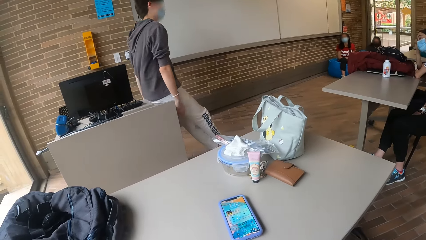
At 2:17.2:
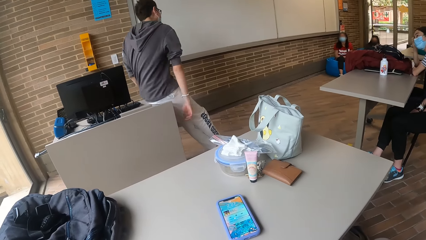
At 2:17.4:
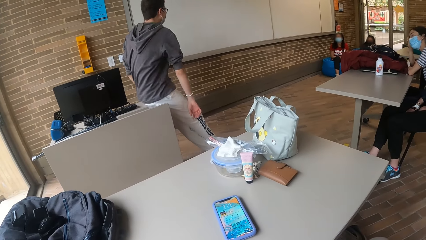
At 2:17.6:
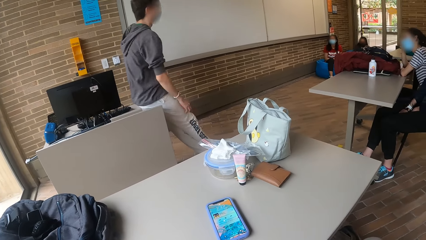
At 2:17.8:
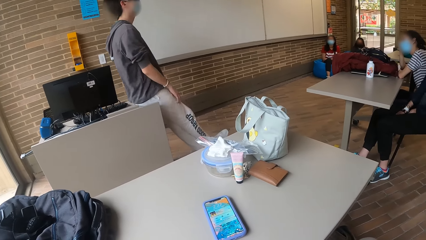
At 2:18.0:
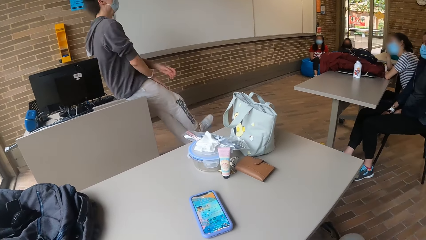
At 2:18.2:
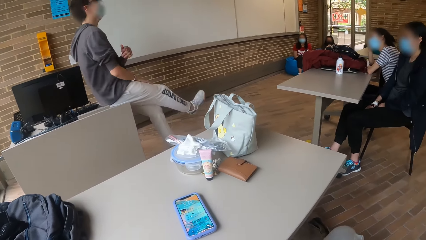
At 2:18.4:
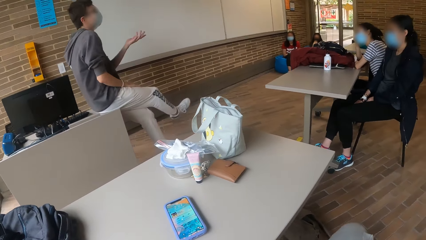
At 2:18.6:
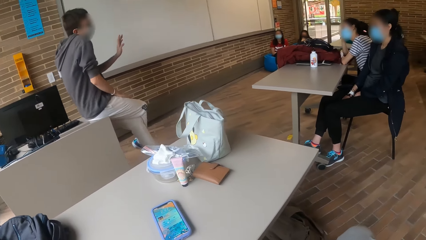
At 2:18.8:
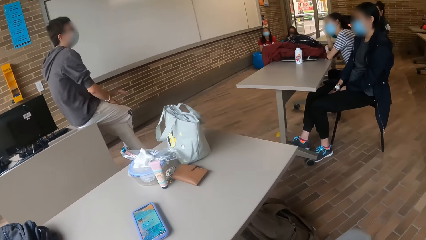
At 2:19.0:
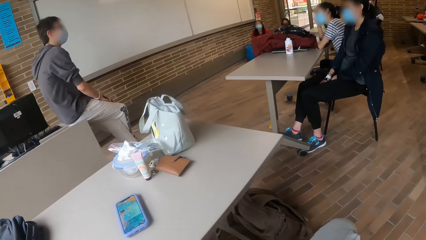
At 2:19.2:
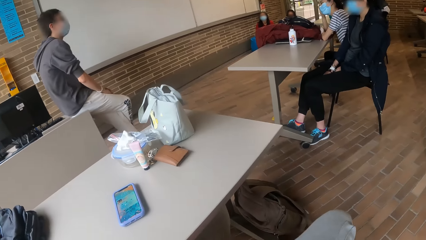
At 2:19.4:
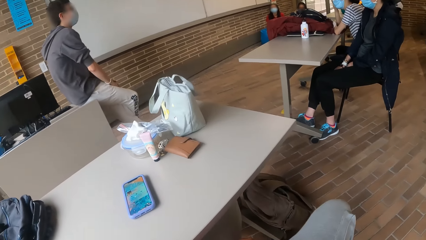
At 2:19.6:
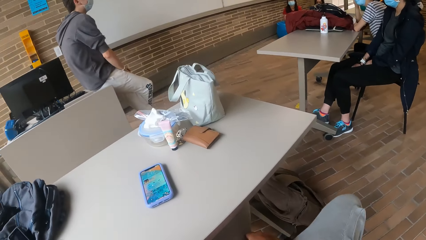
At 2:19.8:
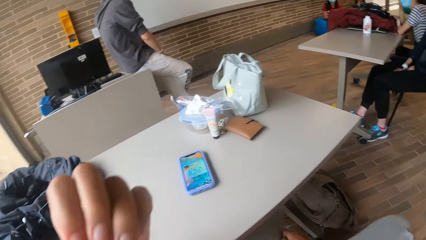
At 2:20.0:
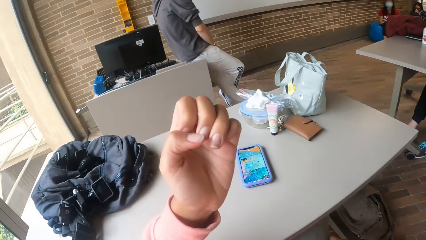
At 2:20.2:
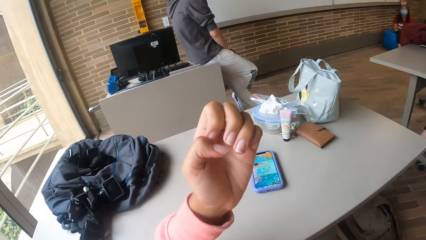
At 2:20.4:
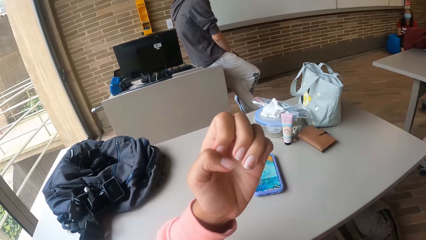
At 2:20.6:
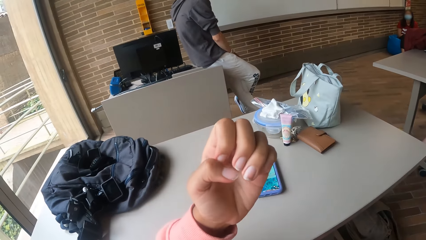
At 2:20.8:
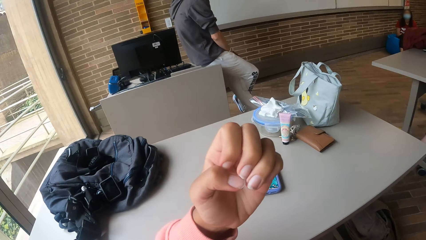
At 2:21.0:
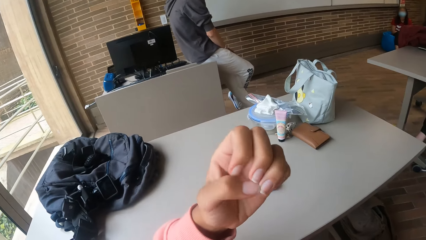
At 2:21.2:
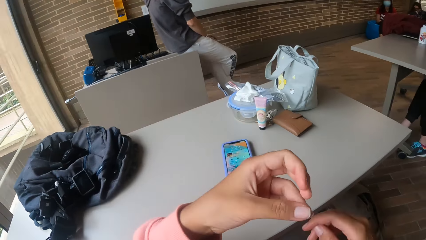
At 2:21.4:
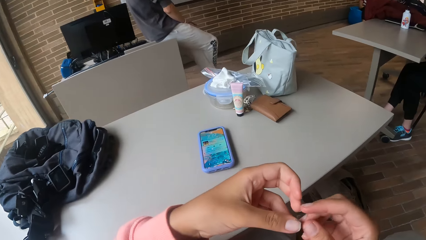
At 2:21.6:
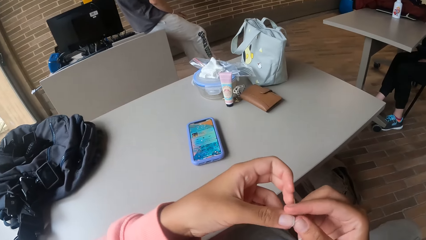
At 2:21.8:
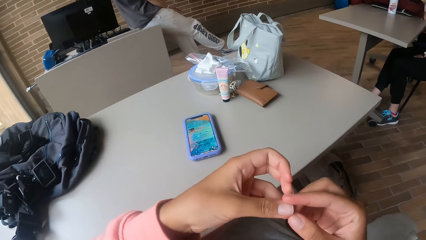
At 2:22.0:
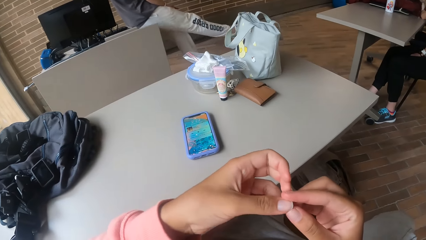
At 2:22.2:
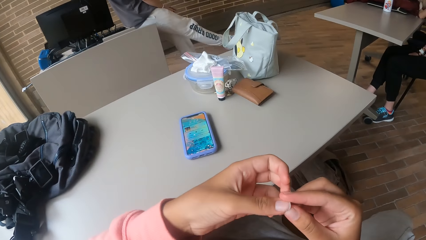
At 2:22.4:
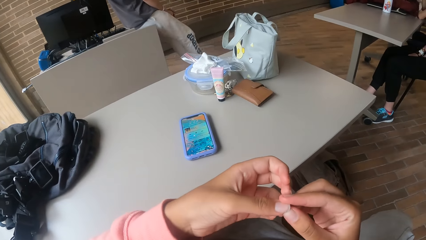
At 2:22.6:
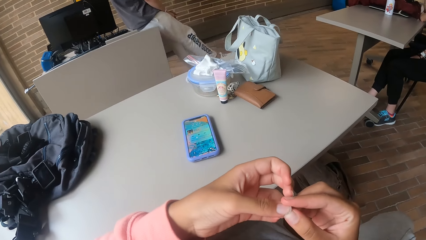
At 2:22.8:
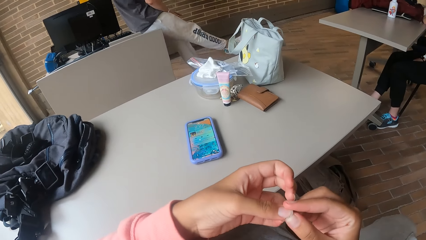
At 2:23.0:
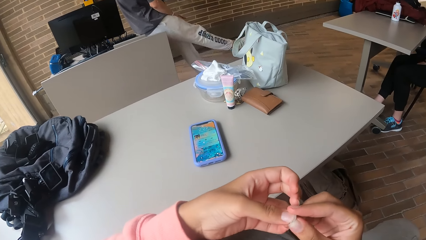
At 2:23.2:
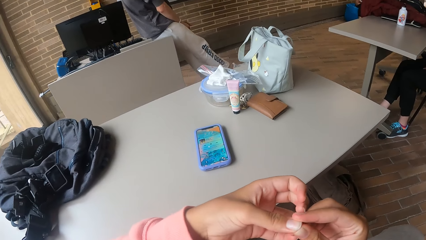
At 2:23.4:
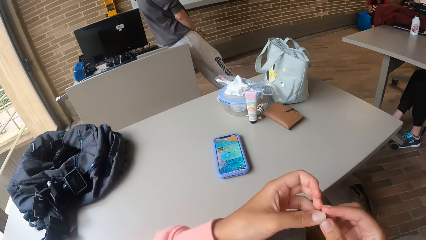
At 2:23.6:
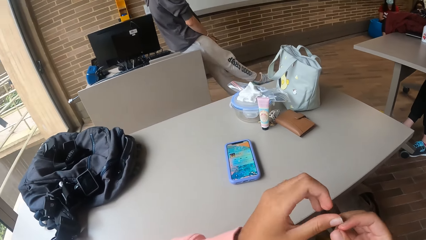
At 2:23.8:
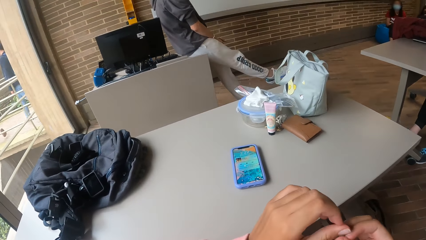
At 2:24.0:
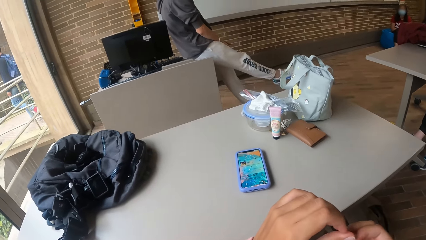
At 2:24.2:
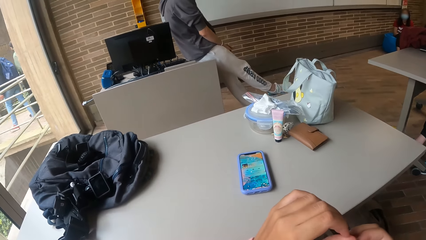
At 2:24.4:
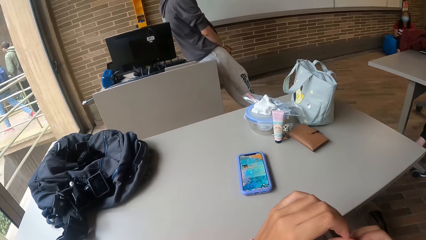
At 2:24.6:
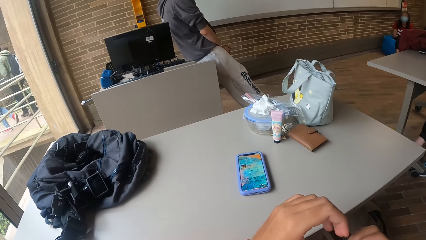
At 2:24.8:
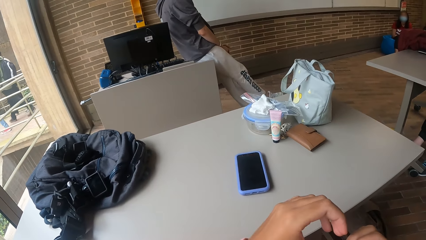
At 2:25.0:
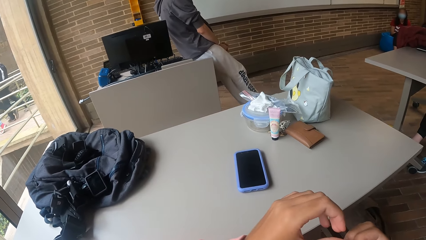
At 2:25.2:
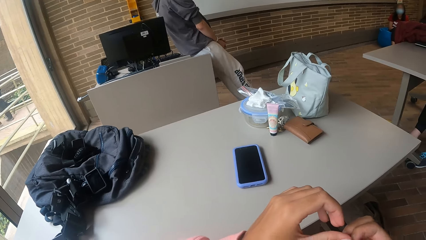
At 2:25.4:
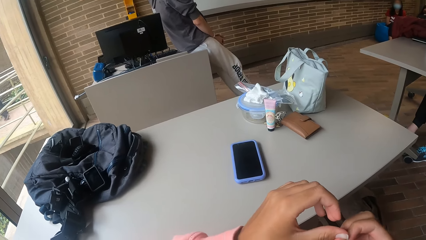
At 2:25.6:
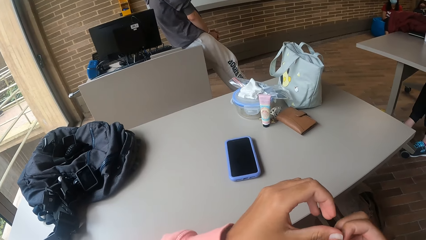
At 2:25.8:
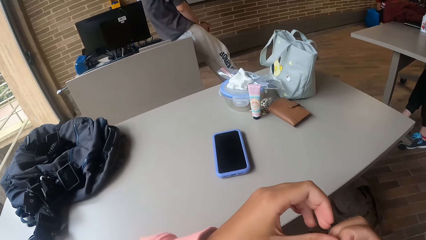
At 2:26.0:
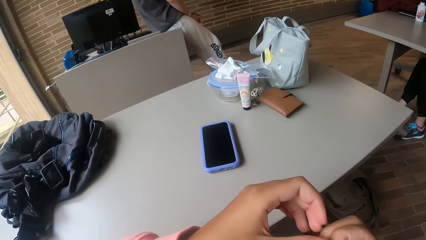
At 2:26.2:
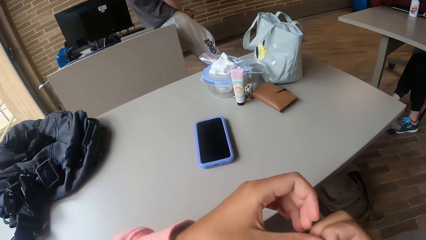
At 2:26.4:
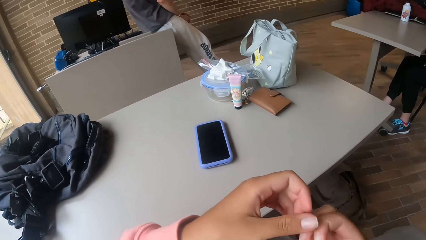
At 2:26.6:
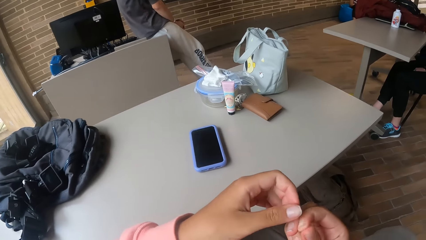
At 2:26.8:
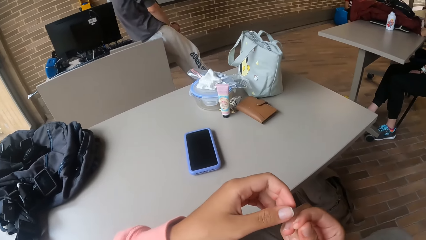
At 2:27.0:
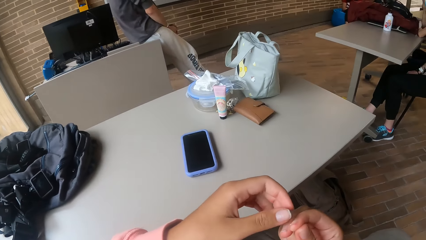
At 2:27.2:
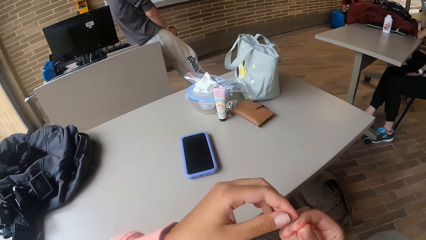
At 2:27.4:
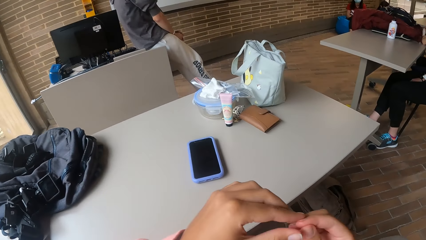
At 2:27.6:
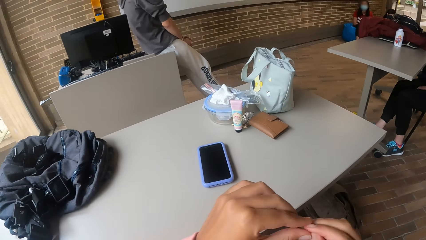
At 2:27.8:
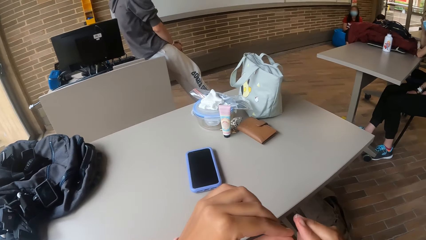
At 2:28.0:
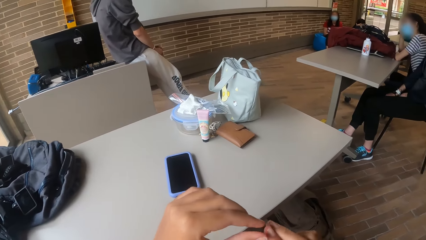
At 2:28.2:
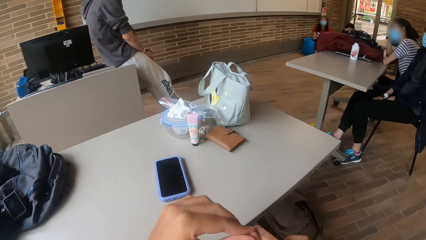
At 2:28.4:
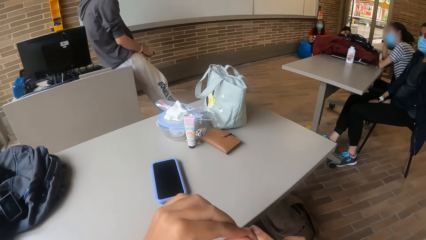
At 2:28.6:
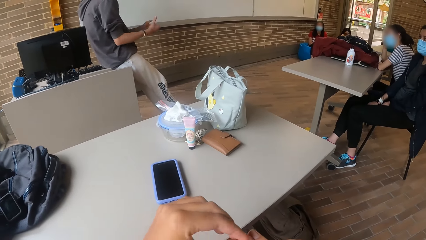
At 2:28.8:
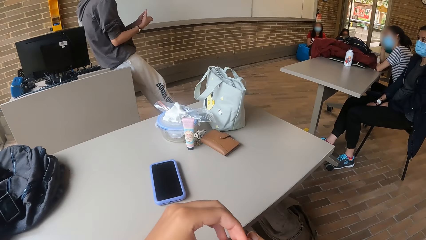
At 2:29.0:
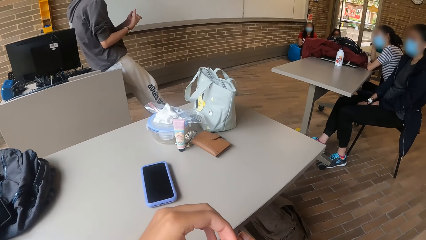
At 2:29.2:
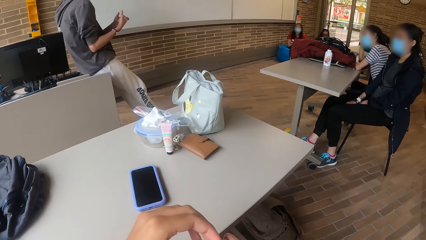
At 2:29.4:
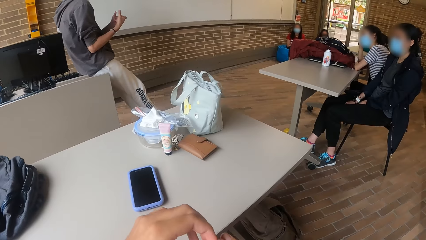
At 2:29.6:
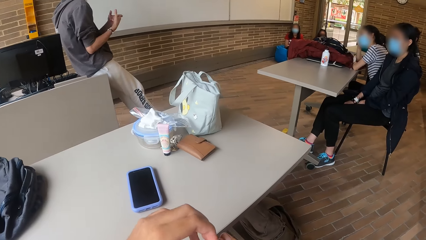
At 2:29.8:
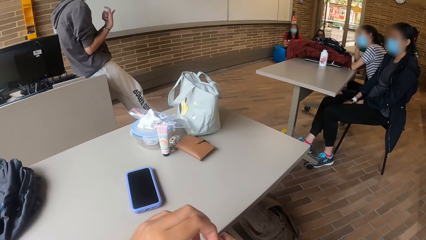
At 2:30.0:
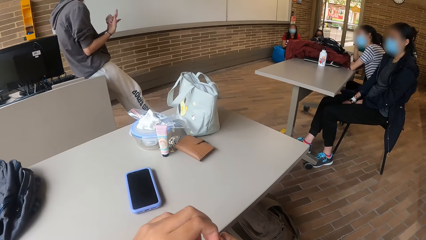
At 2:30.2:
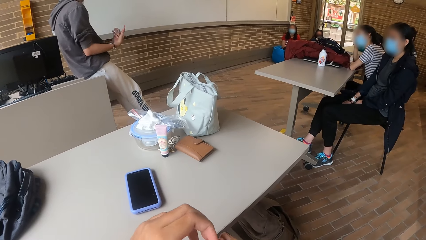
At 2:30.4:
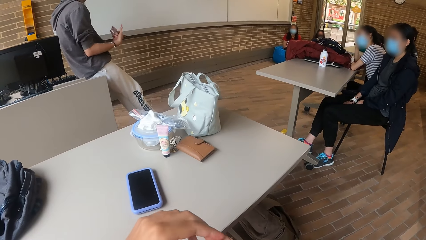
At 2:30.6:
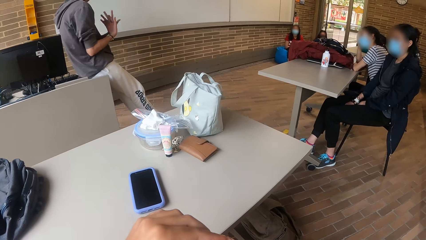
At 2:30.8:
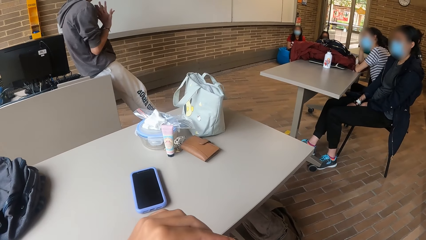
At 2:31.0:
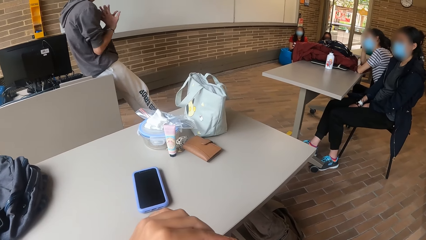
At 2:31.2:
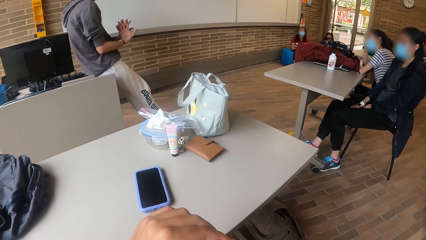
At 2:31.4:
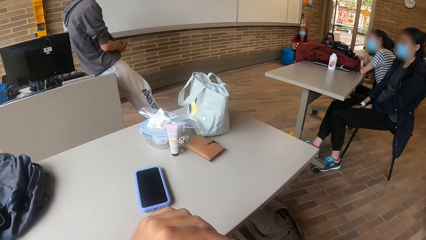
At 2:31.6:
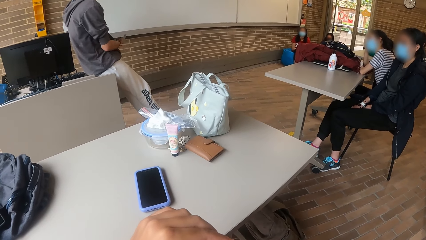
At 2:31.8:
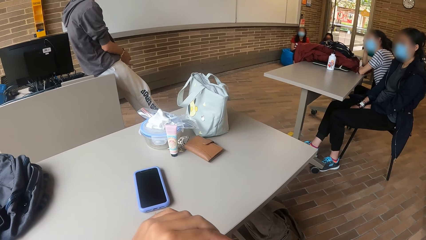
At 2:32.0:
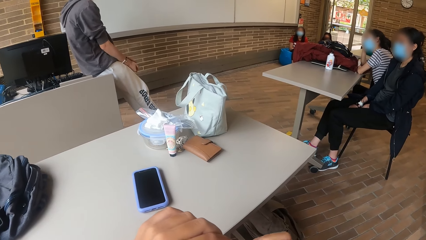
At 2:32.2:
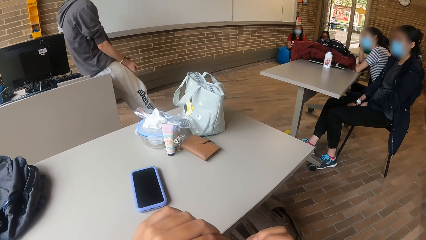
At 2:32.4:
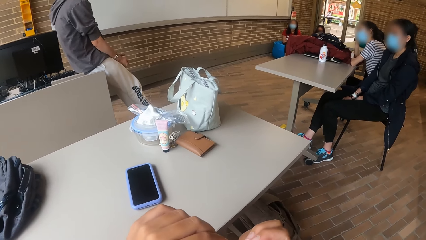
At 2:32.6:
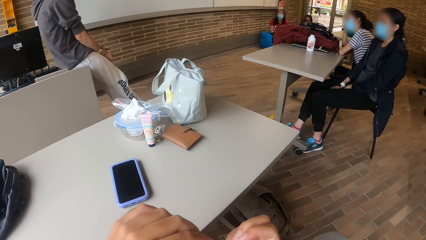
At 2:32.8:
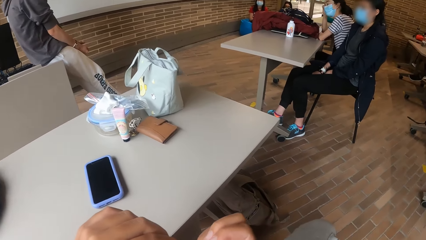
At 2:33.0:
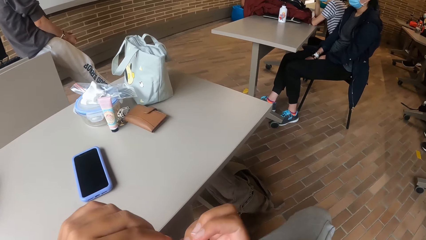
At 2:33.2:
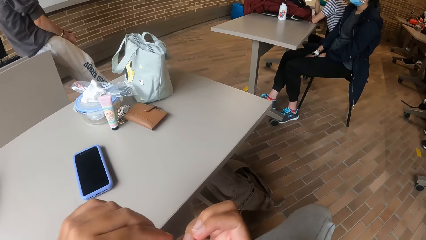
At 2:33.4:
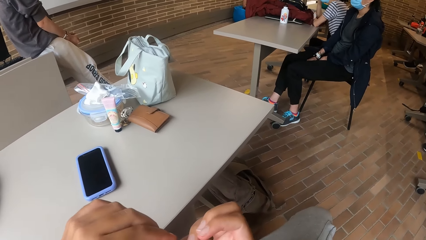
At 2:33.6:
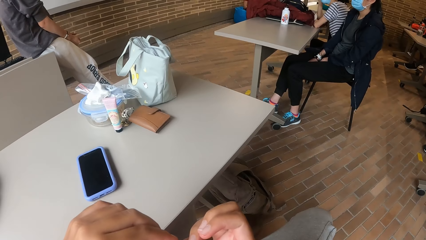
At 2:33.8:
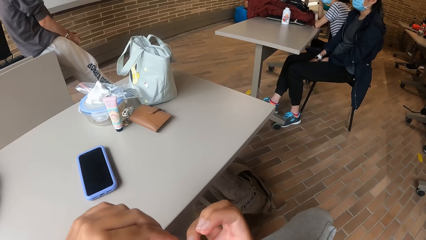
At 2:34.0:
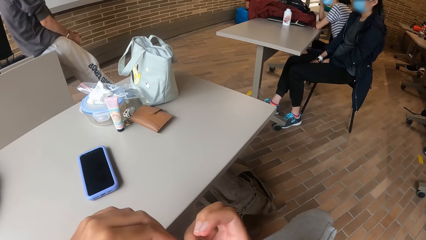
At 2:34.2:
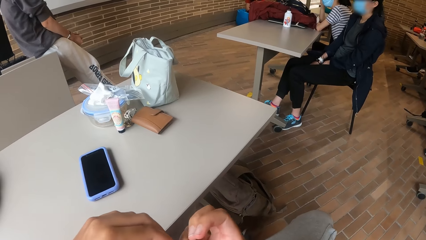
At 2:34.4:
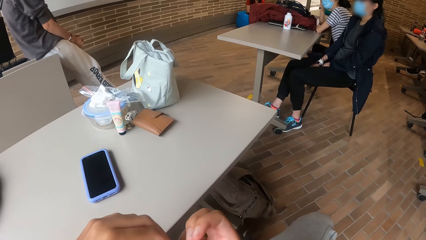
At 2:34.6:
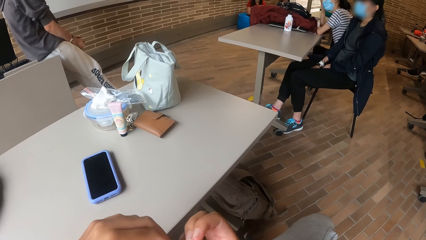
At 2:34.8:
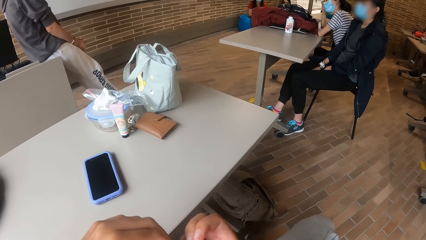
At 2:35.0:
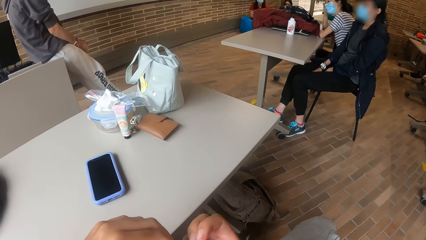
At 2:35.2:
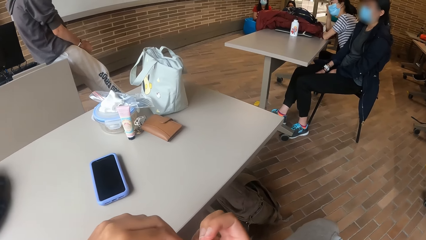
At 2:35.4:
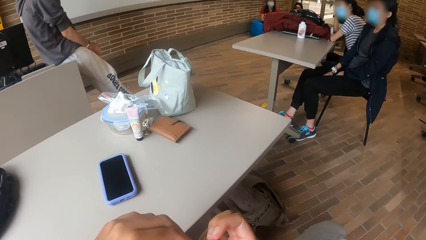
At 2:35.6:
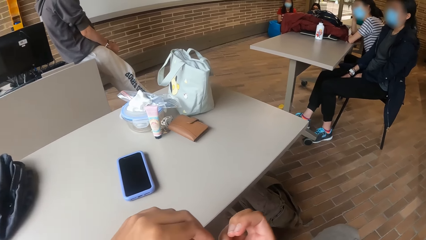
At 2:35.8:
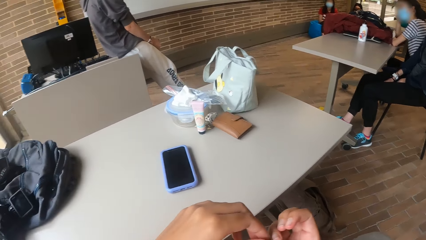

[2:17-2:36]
The camera wearer looks at the left hand finger. He touches his left thumb with his right hand. He holds hands together. A person holds her head.
